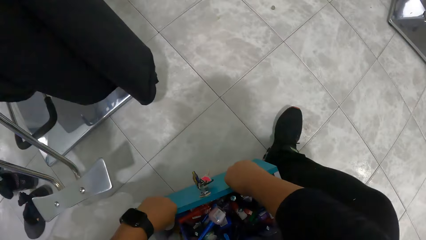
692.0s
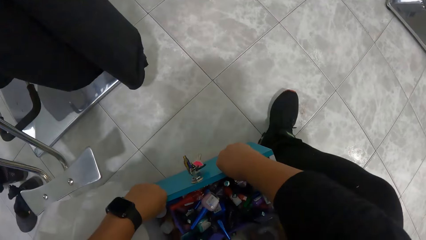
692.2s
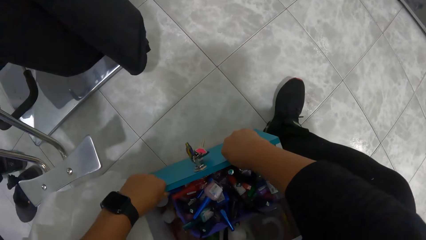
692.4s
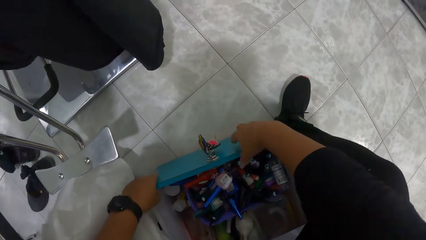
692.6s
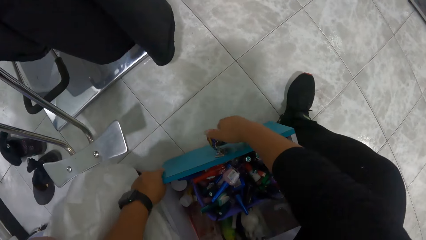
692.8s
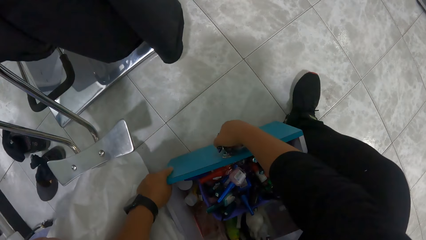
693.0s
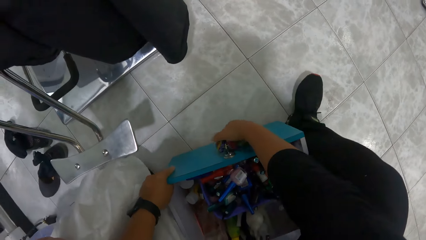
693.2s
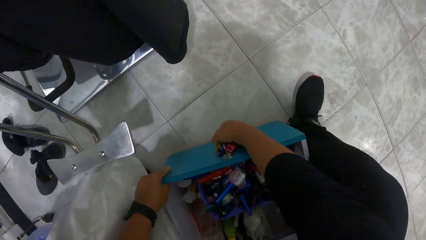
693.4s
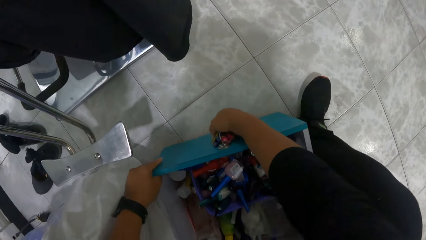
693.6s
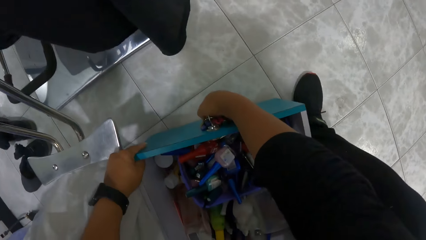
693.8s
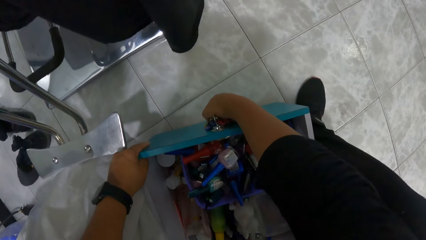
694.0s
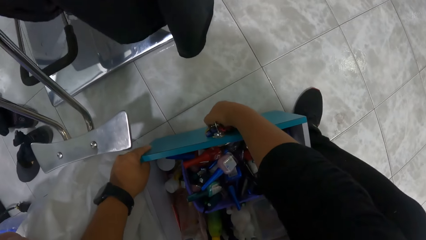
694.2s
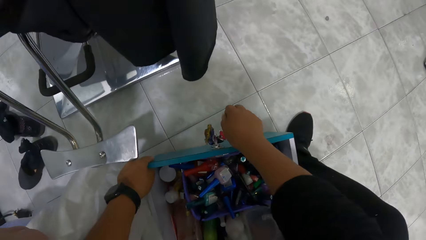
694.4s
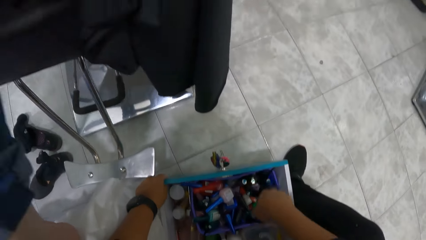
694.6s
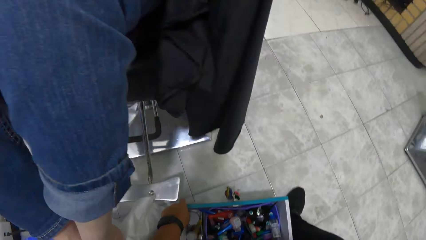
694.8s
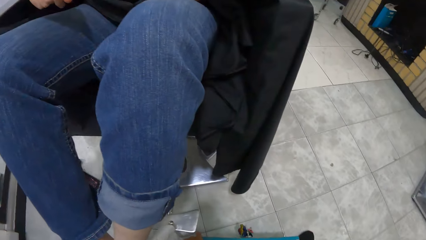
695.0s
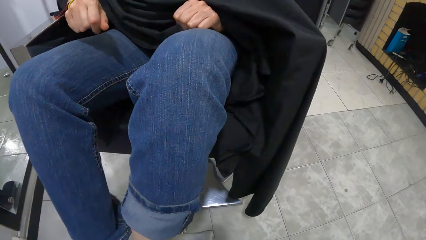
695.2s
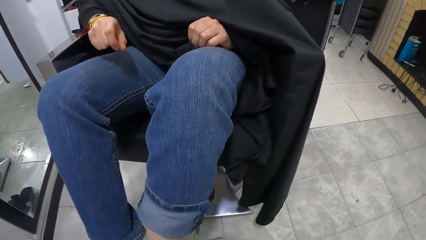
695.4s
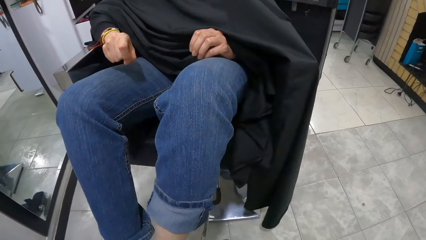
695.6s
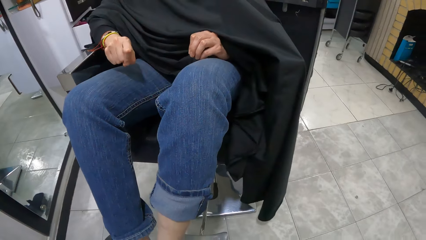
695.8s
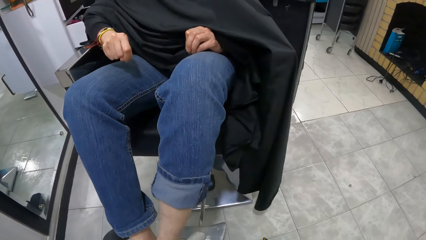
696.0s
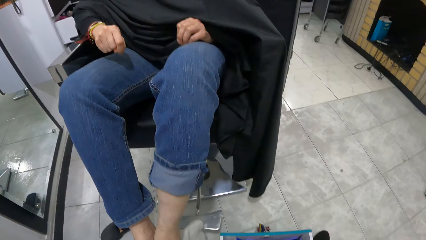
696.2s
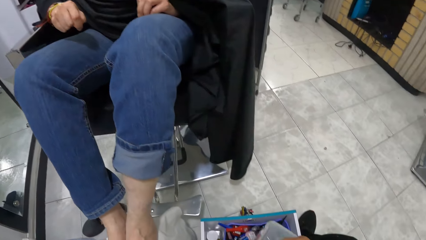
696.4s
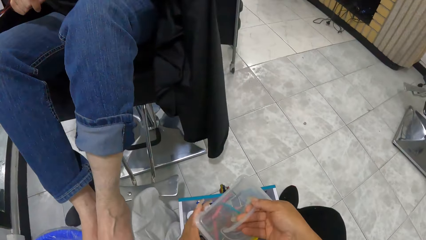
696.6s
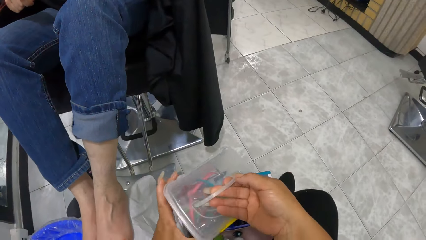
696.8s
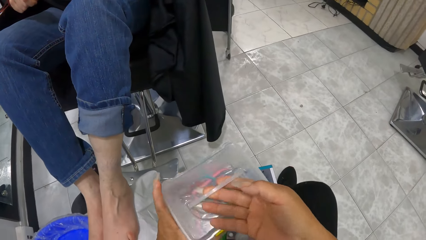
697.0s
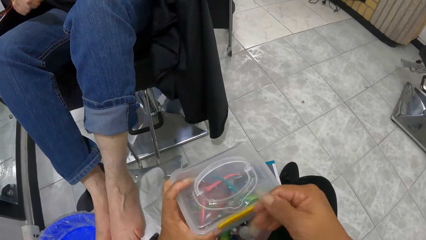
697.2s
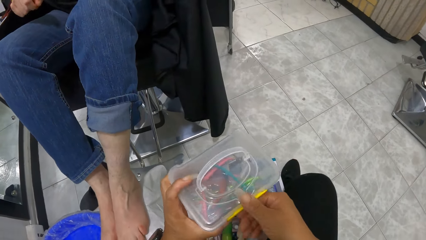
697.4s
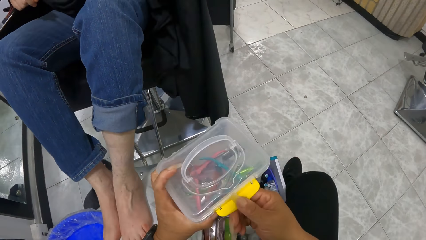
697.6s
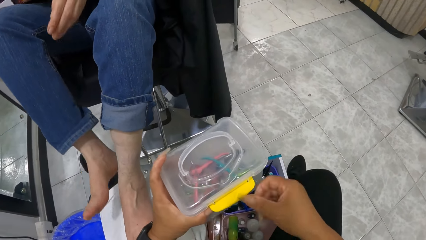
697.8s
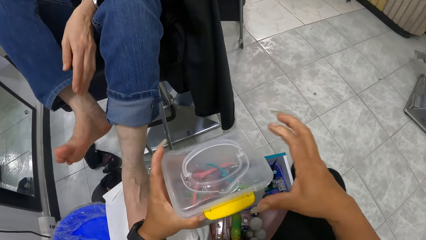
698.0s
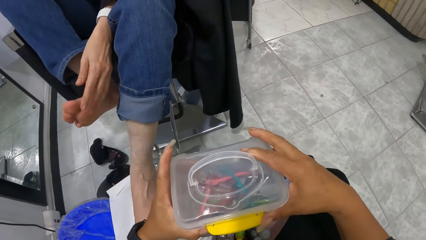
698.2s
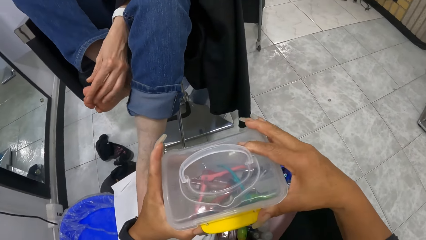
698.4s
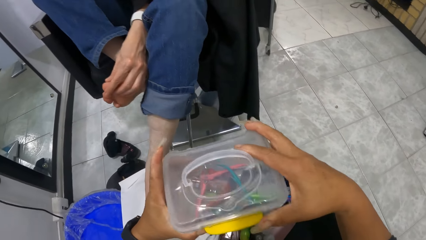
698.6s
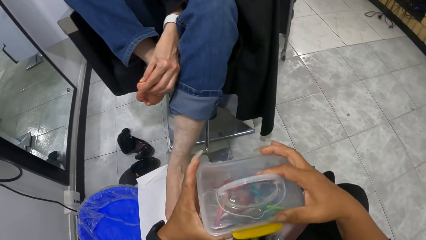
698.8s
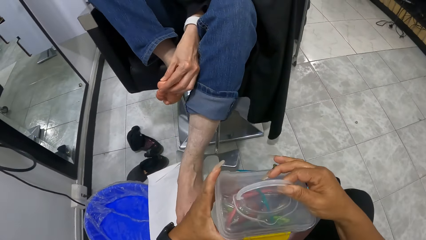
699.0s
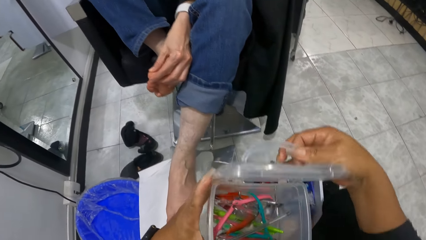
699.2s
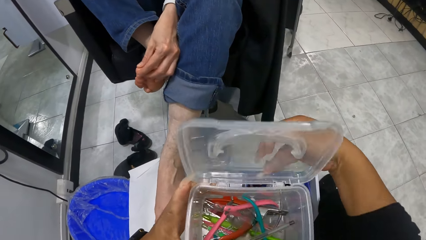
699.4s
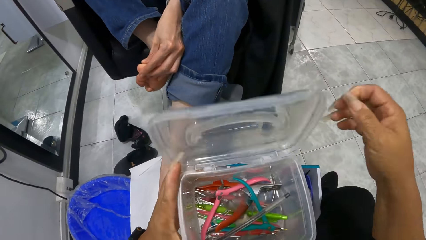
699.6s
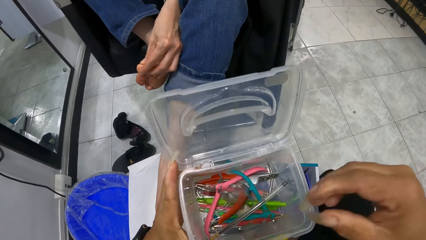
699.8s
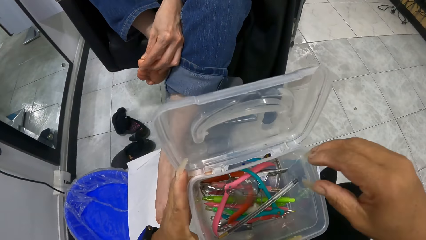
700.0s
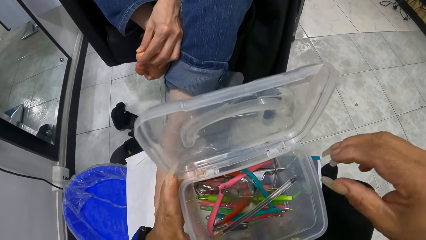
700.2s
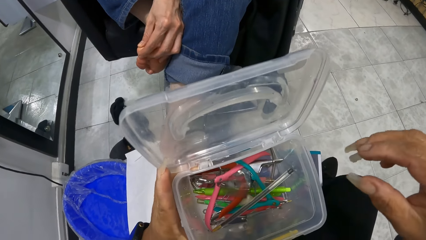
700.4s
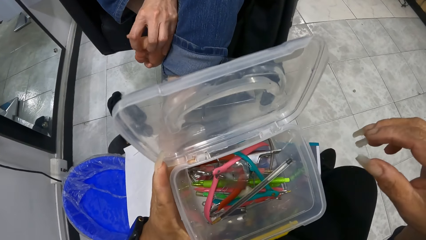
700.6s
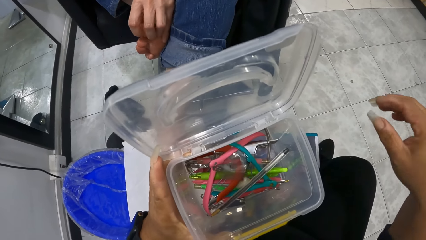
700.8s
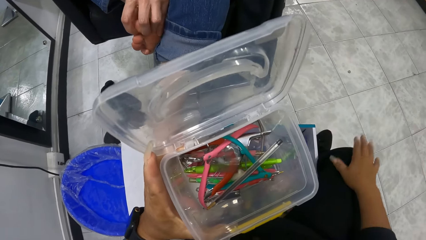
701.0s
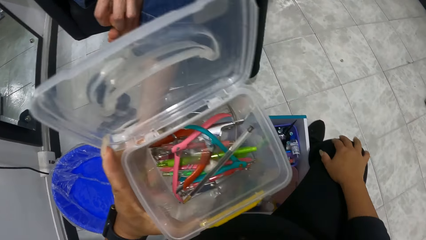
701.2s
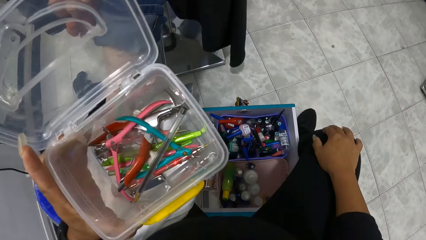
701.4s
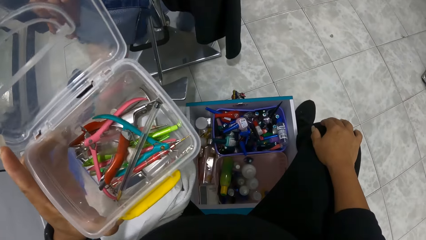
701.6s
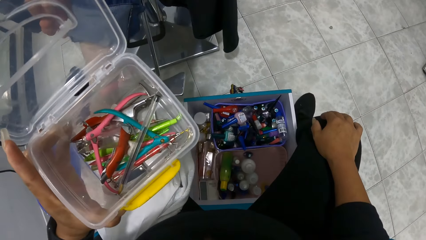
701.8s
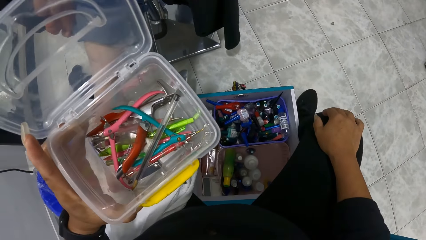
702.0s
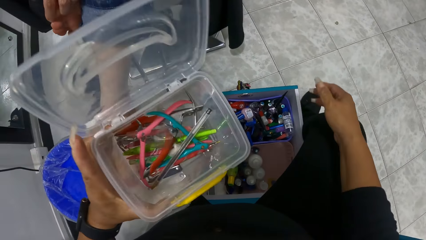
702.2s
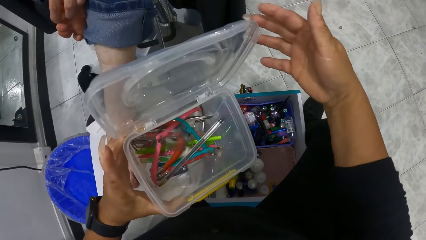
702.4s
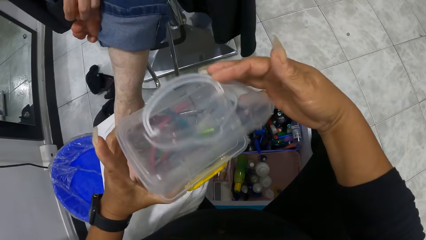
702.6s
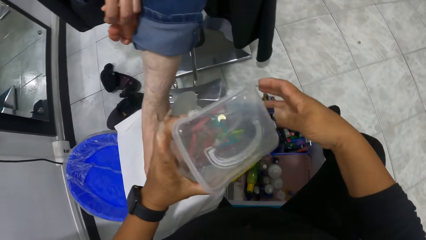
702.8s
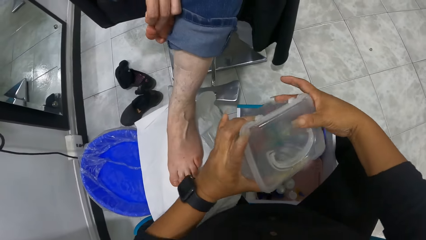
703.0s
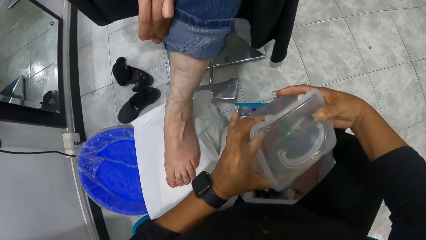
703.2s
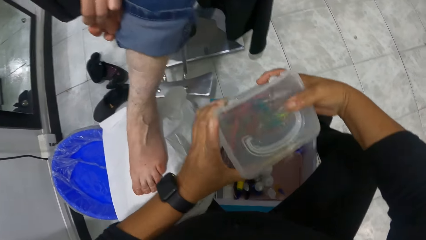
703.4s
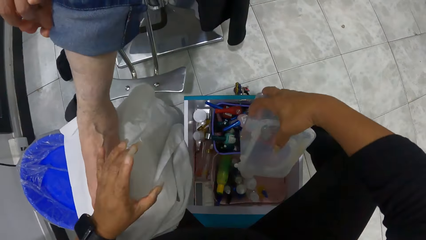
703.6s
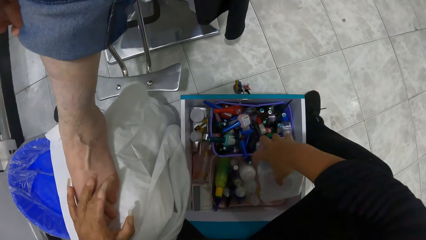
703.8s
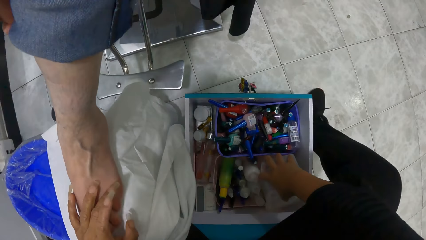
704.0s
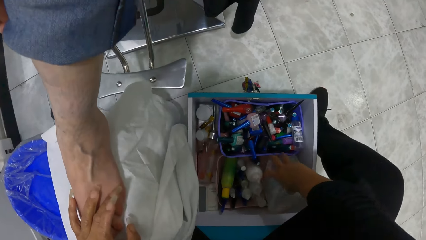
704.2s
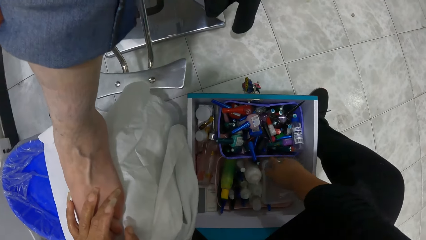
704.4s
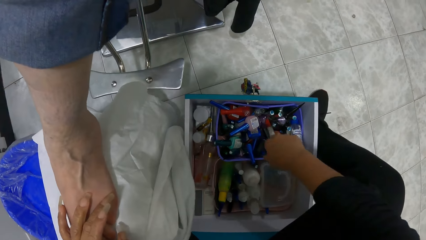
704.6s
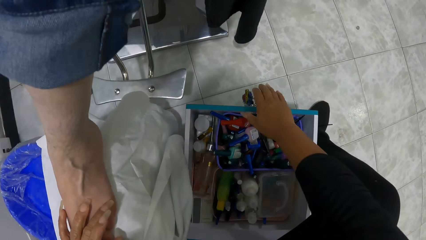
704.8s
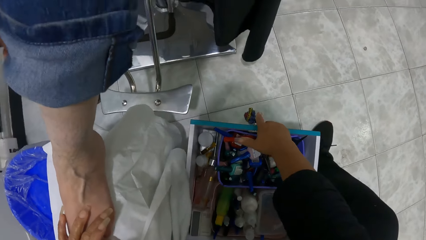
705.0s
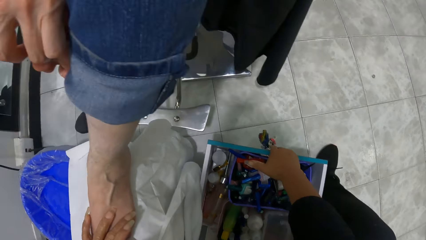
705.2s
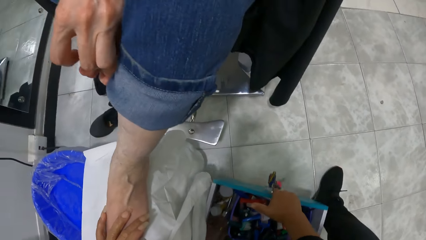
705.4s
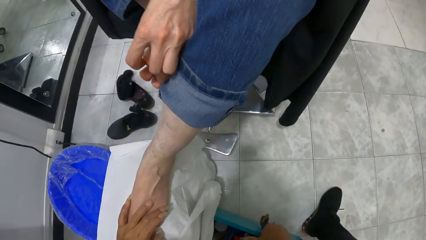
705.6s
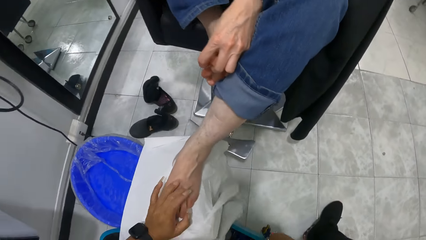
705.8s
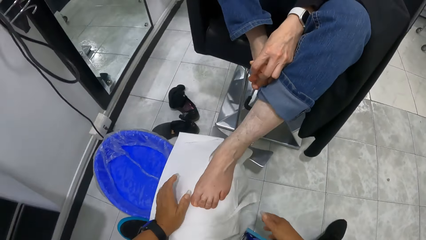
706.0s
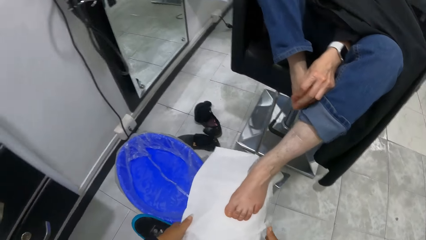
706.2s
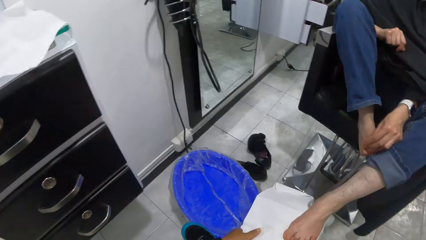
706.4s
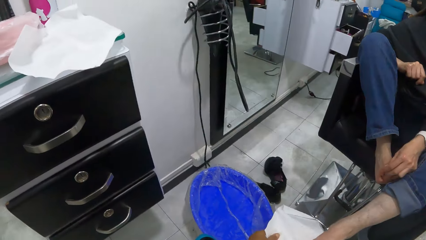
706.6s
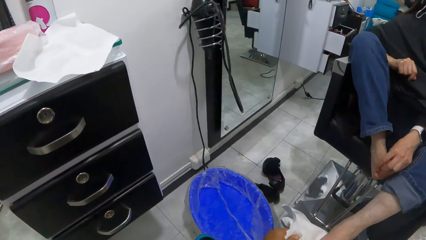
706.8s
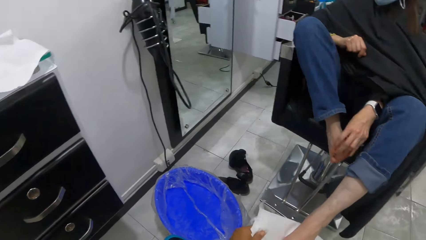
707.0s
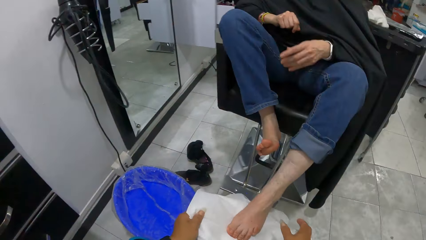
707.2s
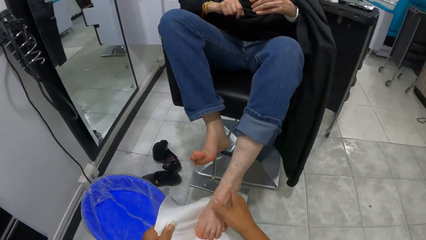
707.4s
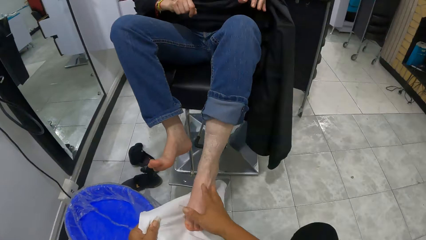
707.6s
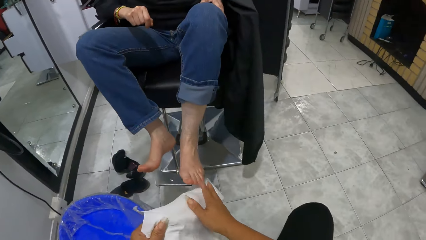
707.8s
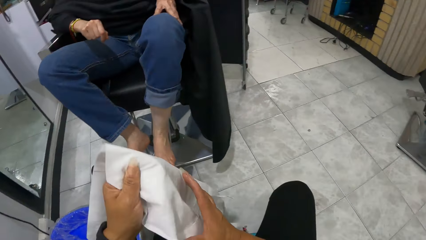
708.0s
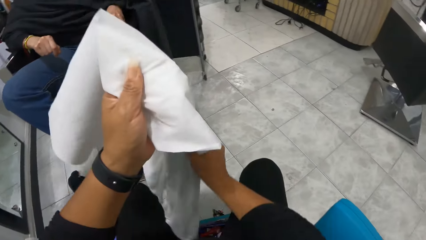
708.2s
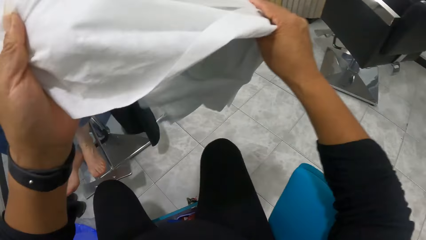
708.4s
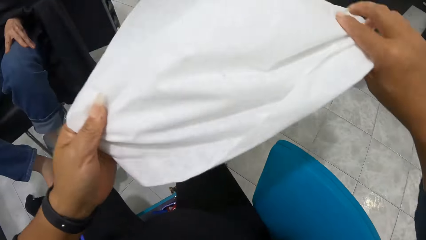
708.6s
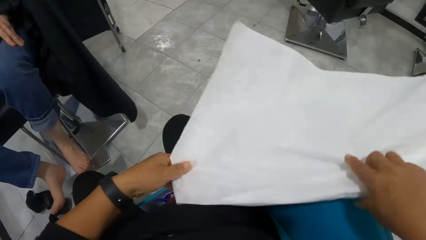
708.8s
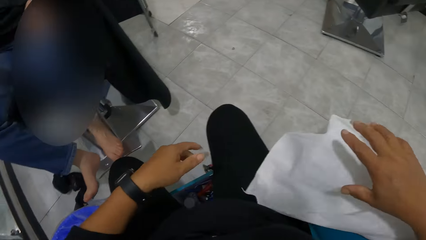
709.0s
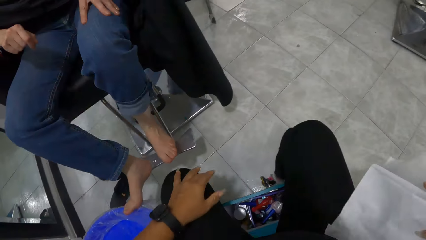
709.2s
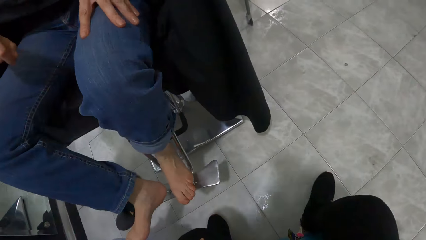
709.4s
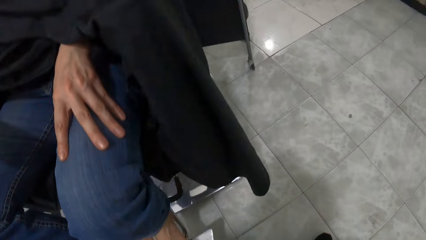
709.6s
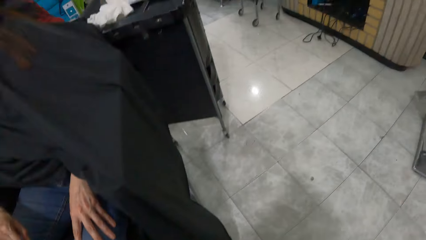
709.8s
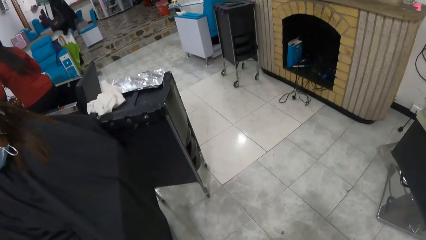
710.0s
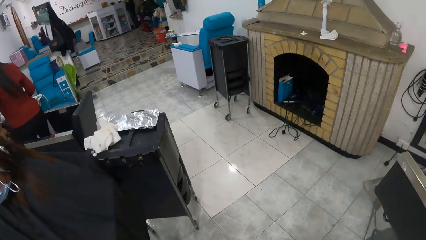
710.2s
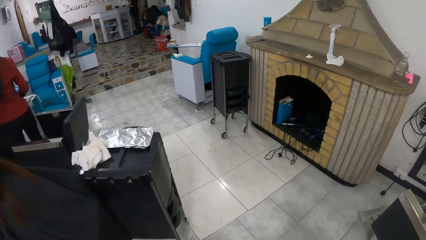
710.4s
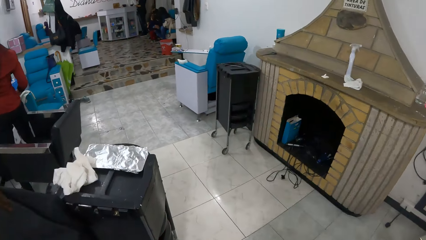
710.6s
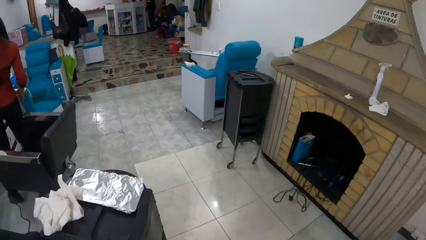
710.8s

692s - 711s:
The camera wearer pulls the drawer of the chair with both hands. She holds the bunch of keys on the drawer of the chair with her right hand. She pulls the drawer of the chair with both hands. She picks up the tin, opens the tin, closes the tin, and puts the tin in the drawer. She closes the drawer. She takes the towel and hangs the towel on the chair.
